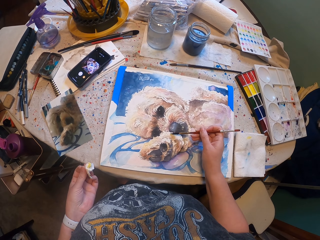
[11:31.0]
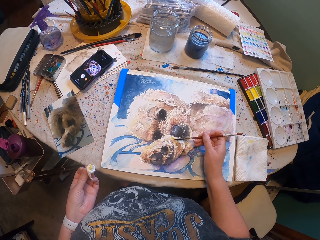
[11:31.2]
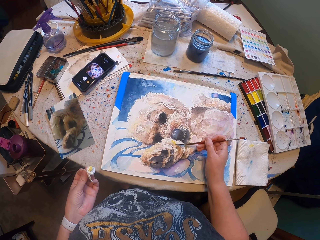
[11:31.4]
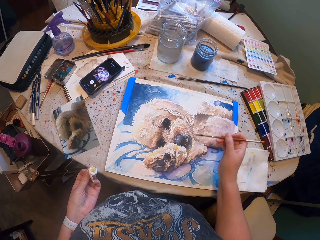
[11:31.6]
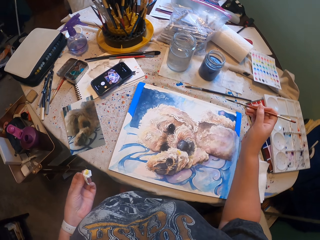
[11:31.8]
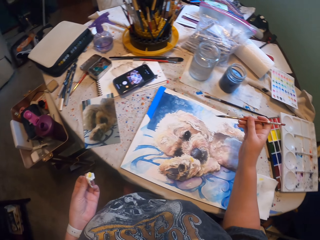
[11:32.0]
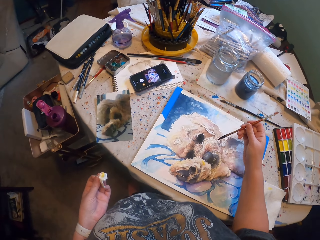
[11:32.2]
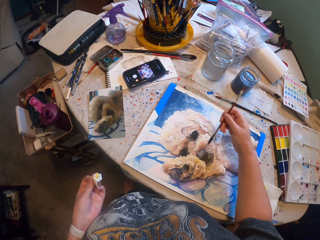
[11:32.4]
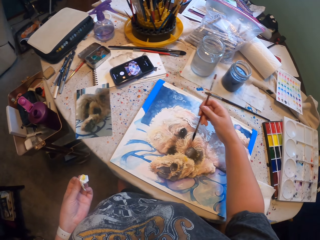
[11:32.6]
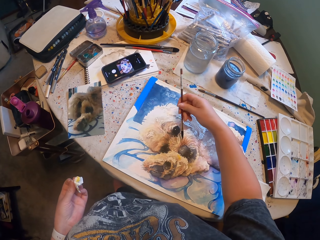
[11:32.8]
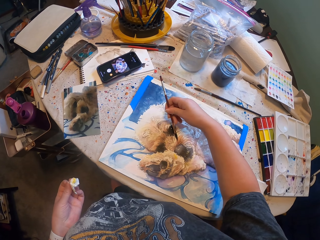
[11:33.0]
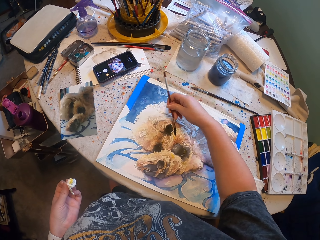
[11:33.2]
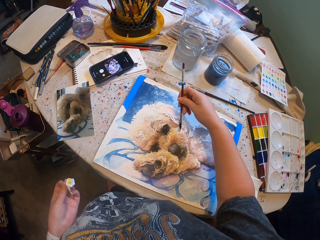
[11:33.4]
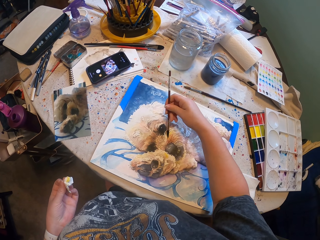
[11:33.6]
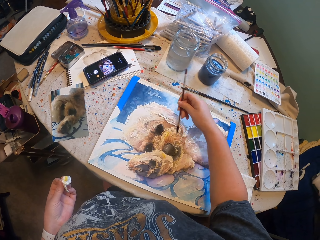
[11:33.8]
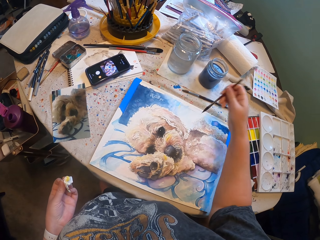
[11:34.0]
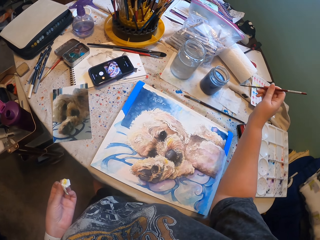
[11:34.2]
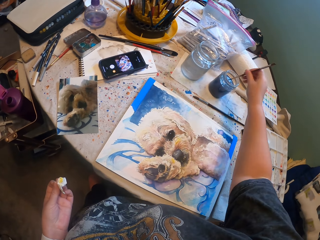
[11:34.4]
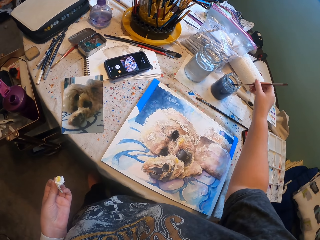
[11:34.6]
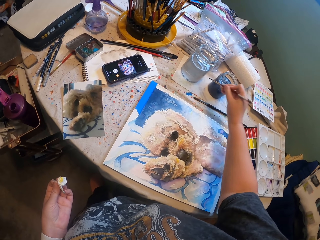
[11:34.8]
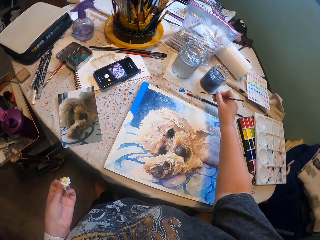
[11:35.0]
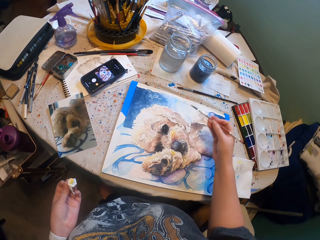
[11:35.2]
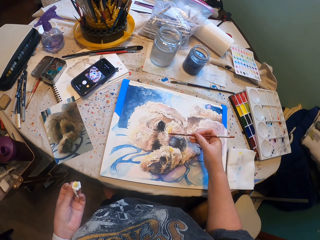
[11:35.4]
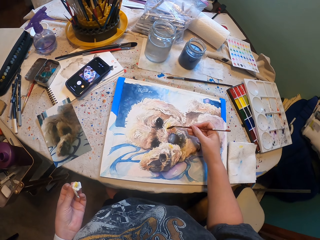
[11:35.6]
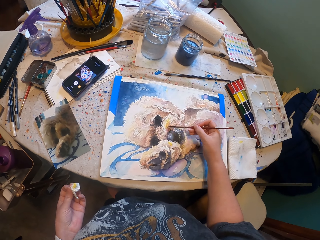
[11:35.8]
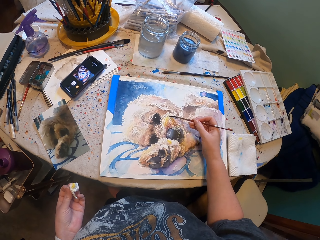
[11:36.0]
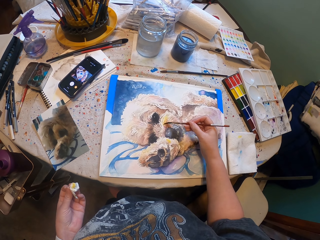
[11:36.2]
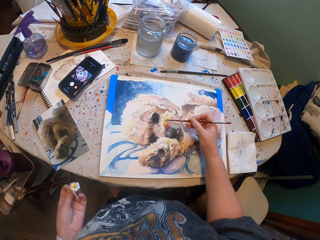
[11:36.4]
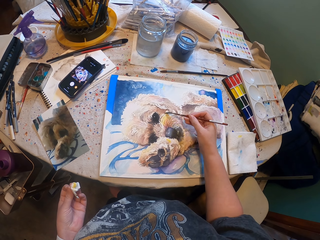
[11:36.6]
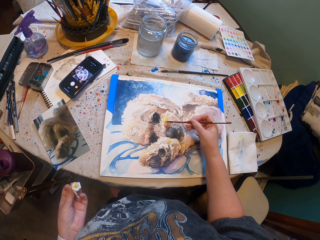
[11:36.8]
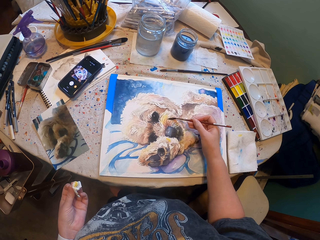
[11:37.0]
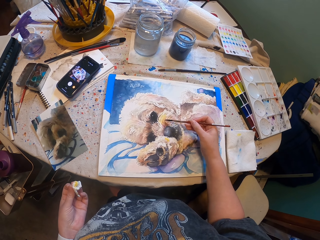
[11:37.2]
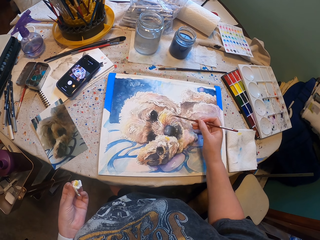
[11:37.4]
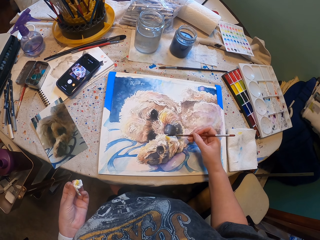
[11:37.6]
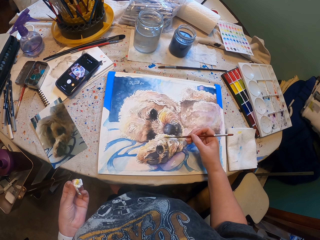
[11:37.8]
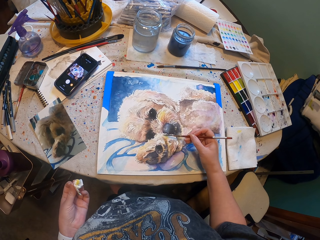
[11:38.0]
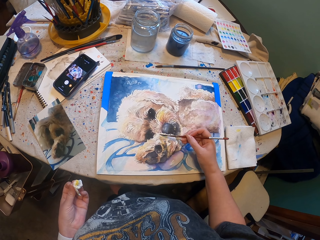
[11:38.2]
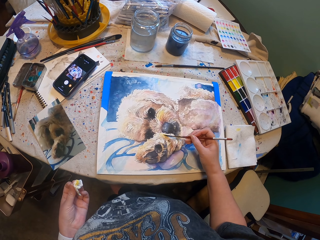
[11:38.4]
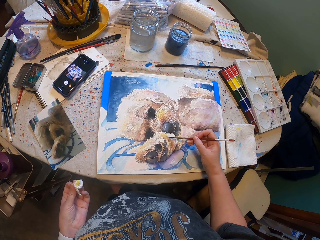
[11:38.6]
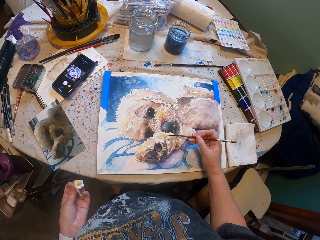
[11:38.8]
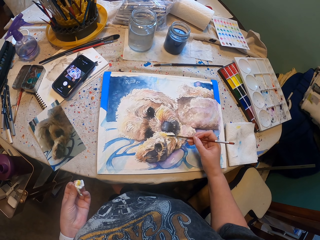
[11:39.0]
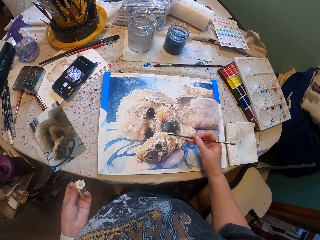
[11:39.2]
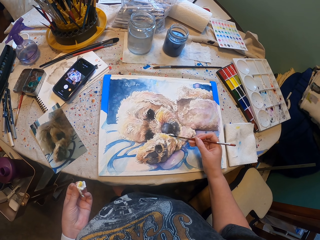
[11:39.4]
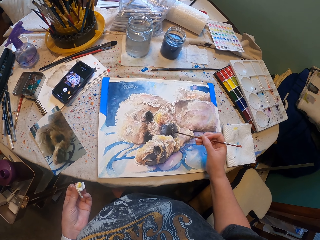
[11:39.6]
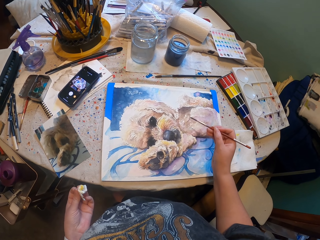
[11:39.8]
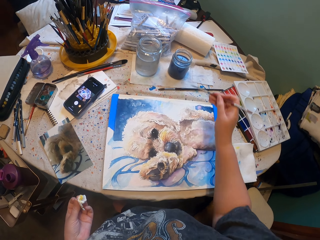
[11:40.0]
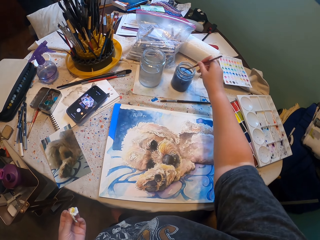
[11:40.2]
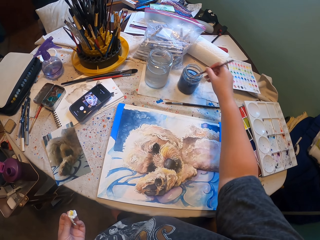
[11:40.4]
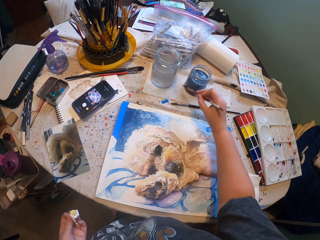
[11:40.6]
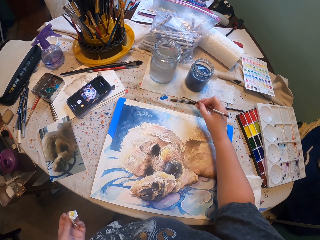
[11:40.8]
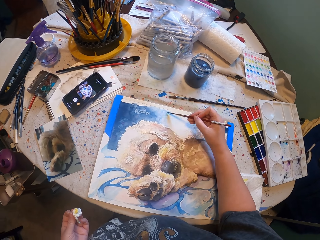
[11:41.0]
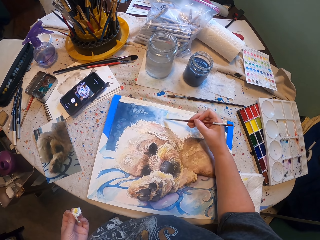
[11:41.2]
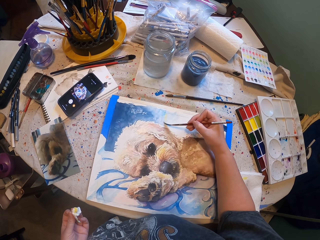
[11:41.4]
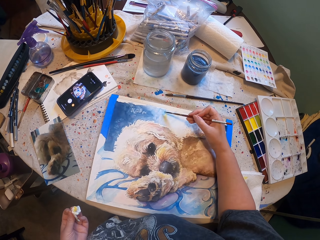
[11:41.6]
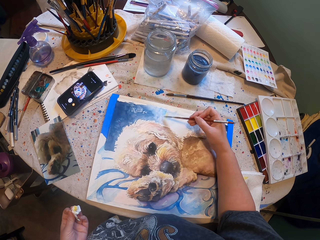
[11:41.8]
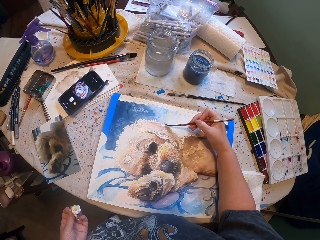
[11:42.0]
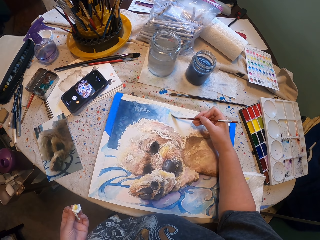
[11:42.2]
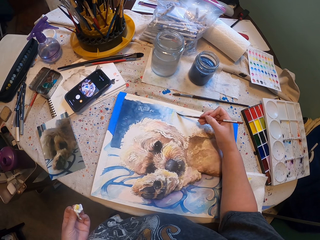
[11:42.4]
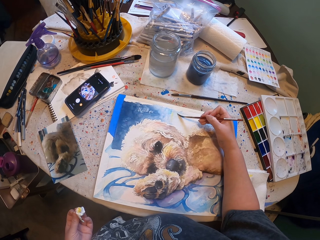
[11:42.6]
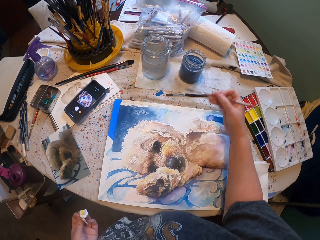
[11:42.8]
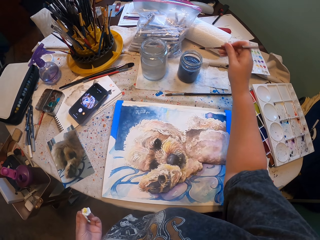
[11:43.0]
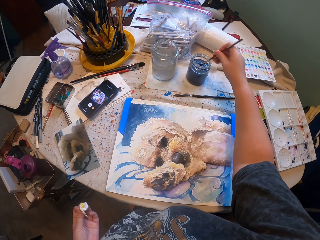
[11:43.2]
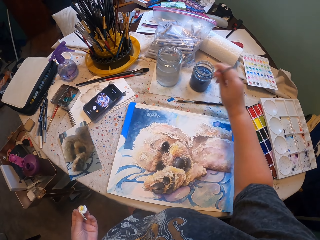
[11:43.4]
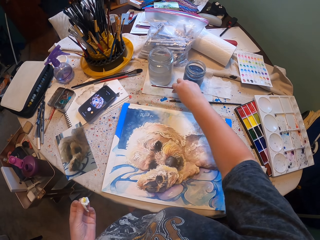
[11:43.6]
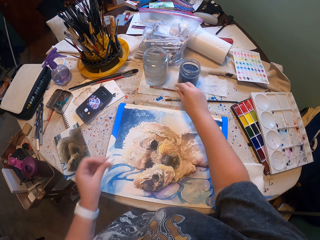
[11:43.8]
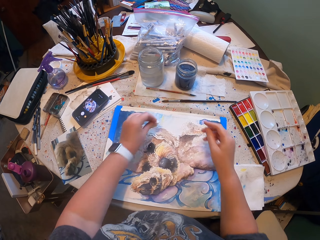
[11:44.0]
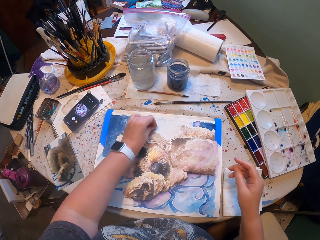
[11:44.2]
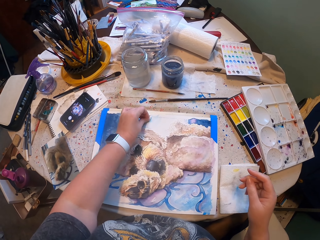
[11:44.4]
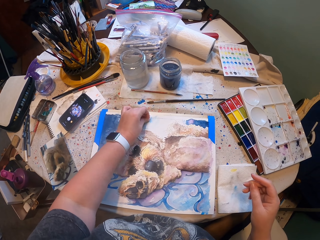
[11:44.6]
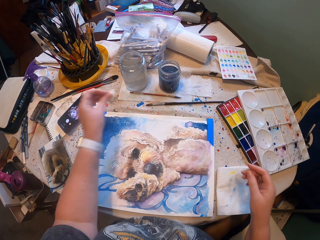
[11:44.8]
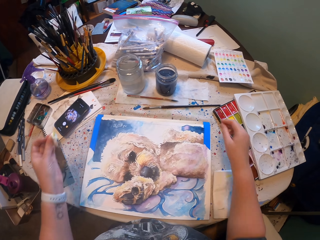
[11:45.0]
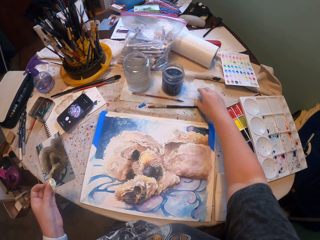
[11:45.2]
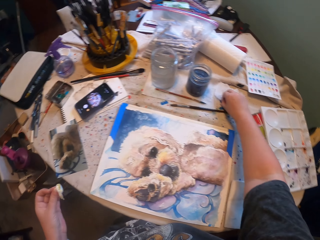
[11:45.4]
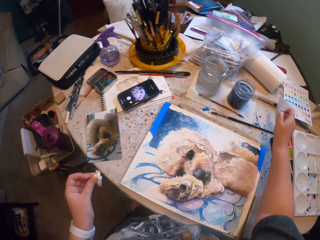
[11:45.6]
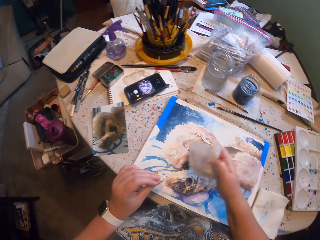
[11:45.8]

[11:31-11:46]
The camera wearer paints the drawing repeatedly. They place the paint brush on the table.

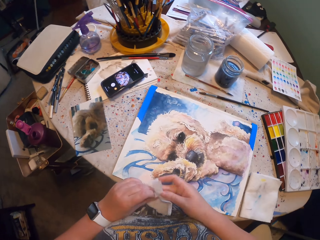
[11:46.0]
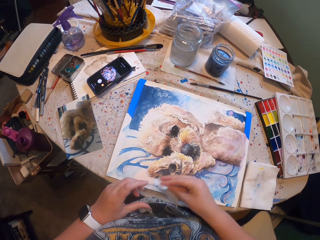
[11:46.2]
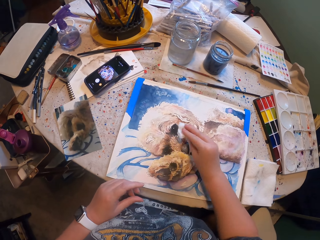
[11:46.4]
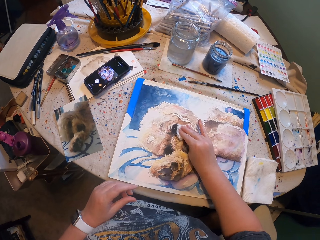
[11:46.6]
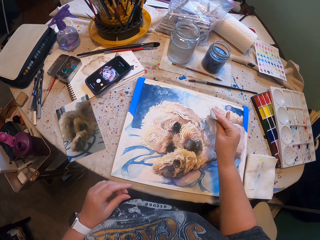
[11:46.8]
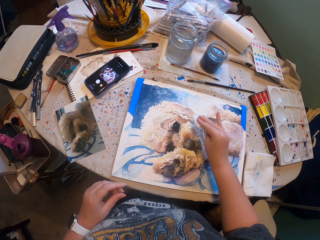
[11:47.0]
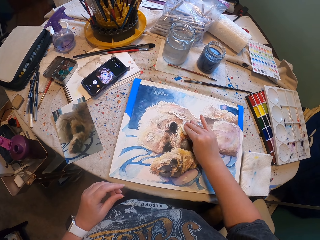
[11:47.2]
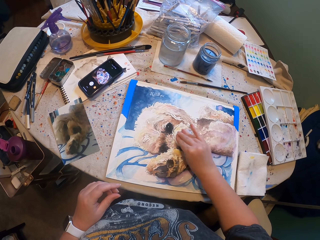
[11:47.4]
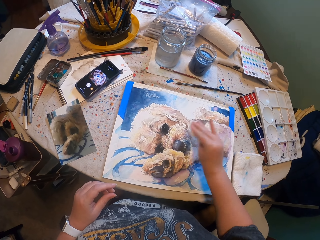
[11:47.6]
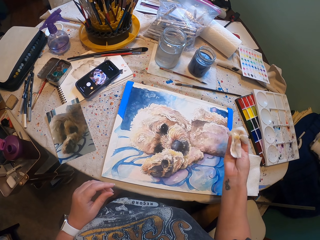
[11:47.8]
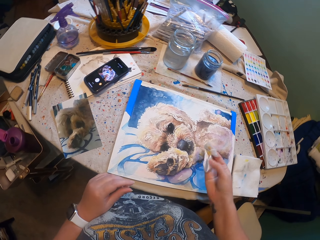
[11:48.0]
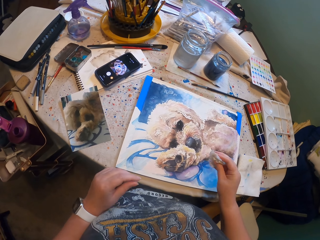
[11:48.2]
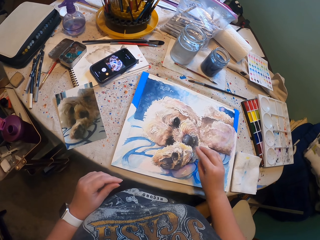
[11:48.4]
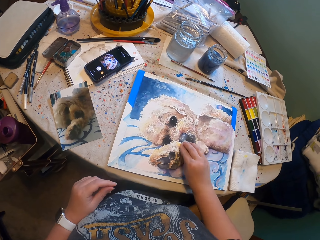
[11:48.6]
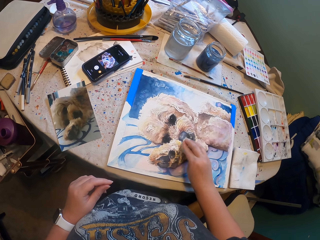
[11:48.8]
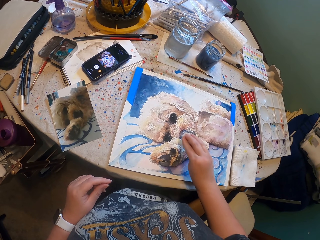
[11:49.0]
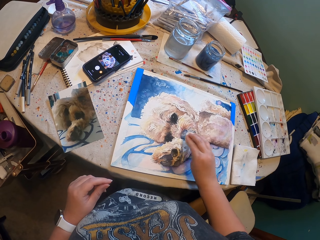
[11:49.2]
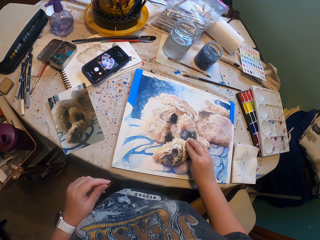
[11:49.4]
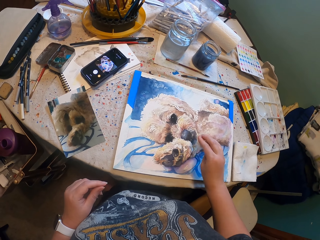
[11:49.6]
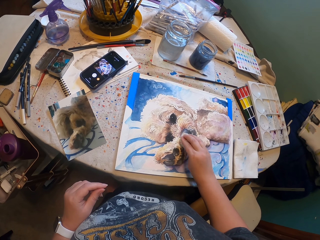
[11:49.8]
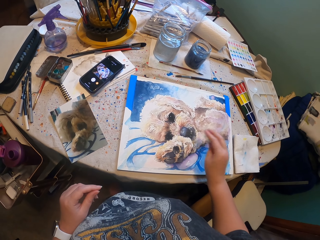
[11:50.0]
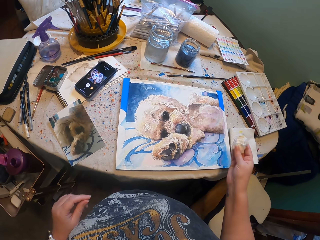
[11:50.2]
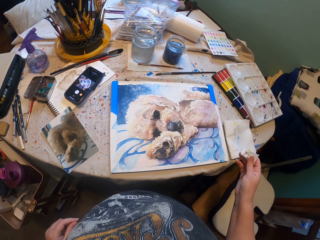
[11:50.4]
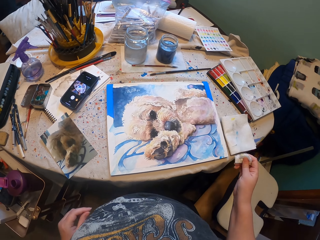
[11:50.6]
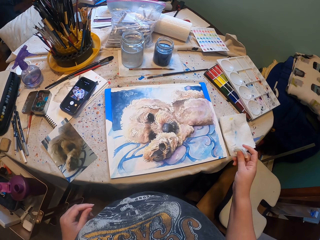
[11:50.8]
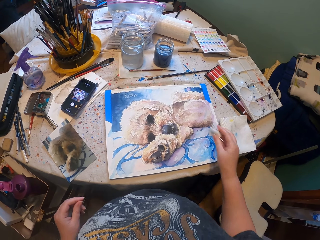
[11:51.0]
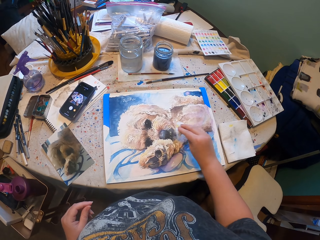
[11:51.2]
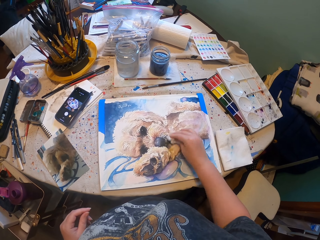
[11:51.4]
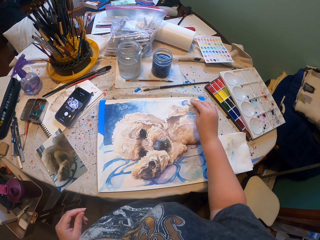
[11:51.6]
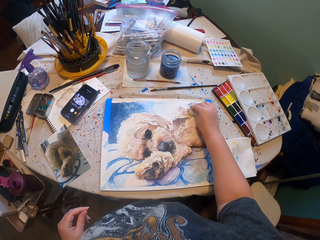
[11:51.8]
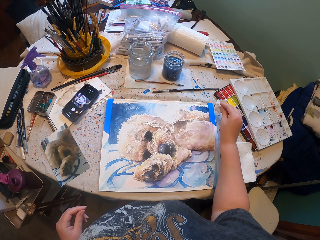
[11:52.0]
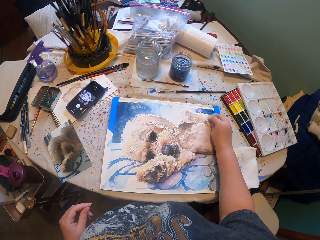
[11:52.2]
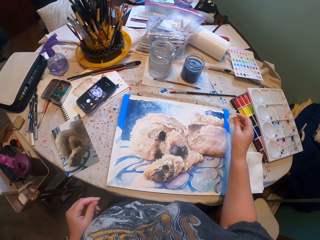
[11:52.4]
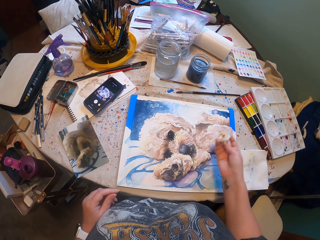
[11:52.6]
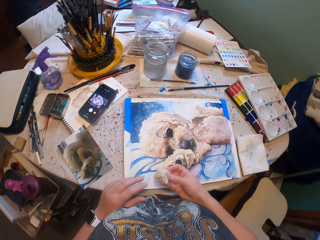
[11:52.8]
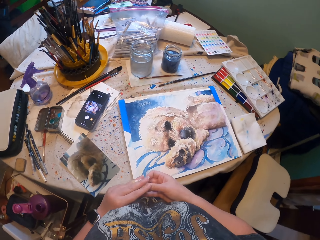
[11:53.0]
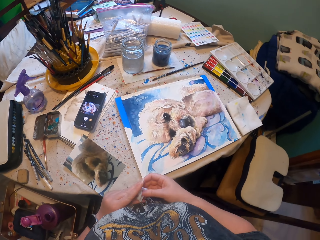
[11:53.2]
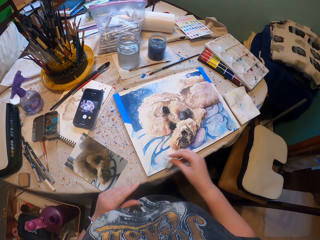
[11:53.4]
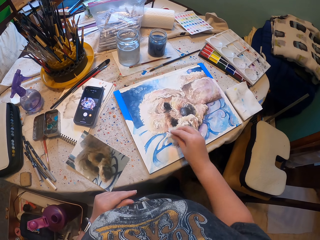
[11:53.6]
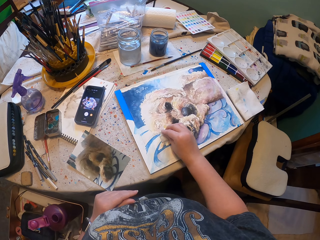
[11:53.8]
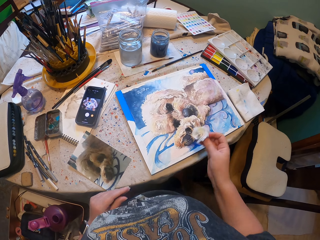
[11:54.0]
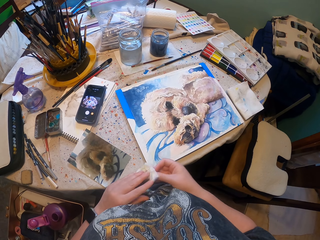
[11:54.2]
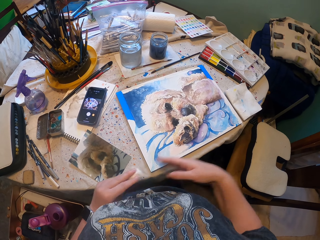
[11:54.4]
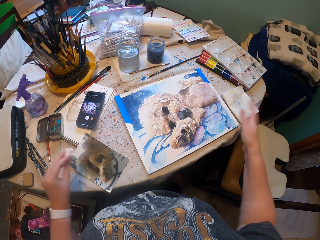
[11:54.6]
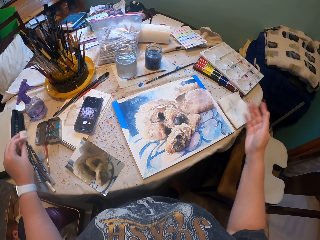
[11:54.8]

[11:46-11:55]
The camera wearer taps the excess paint from the drawing repeatedly.
